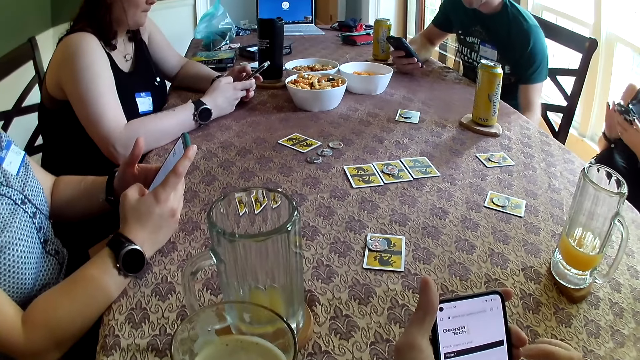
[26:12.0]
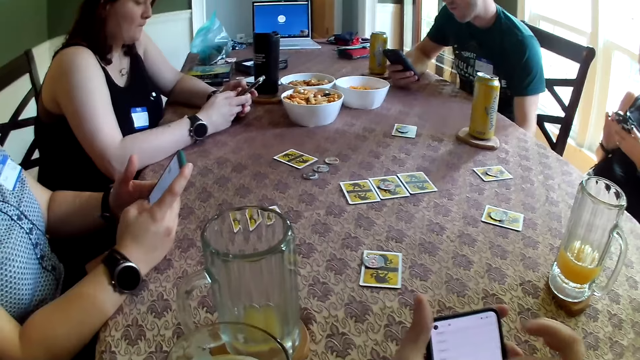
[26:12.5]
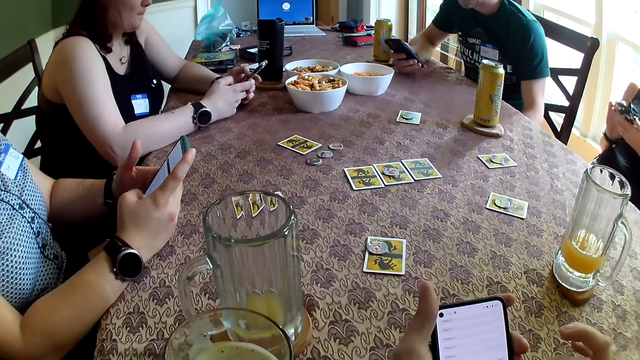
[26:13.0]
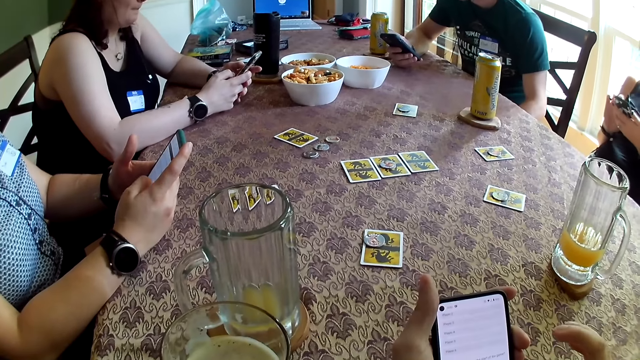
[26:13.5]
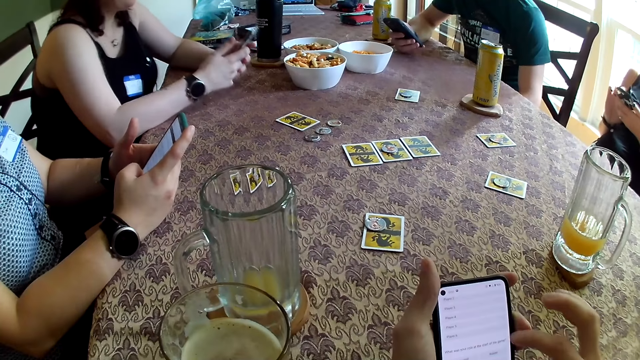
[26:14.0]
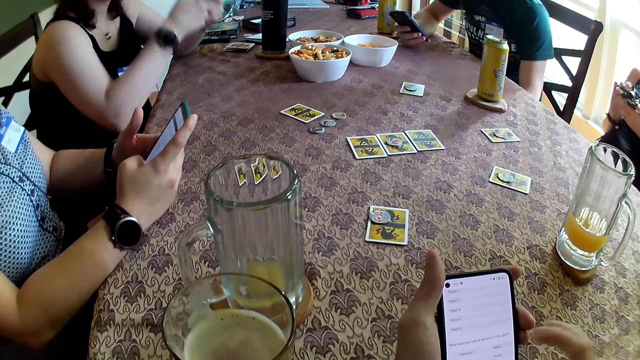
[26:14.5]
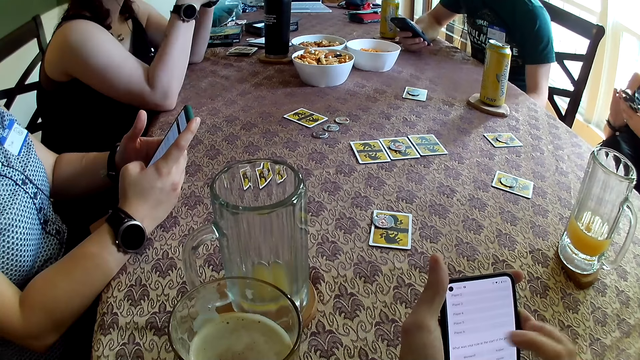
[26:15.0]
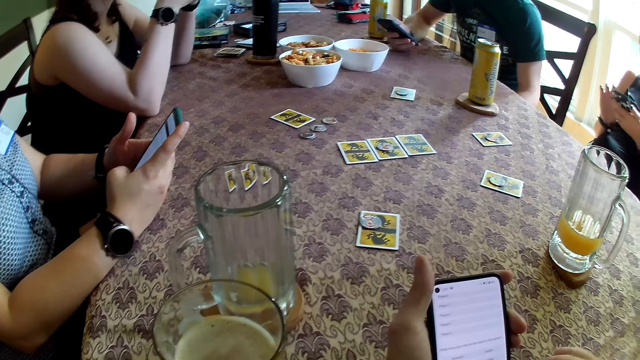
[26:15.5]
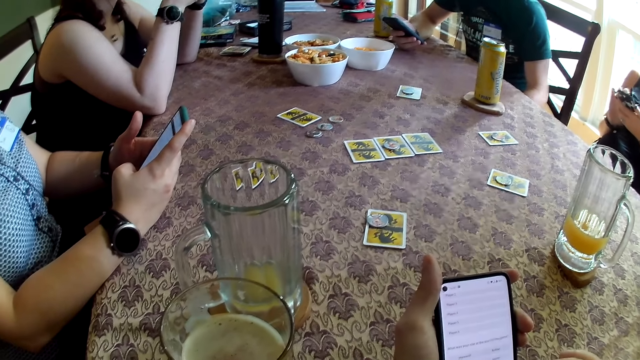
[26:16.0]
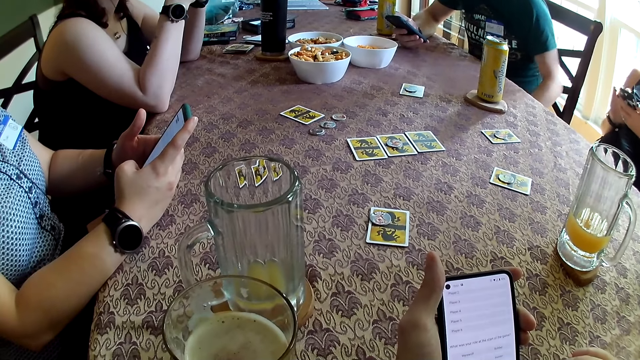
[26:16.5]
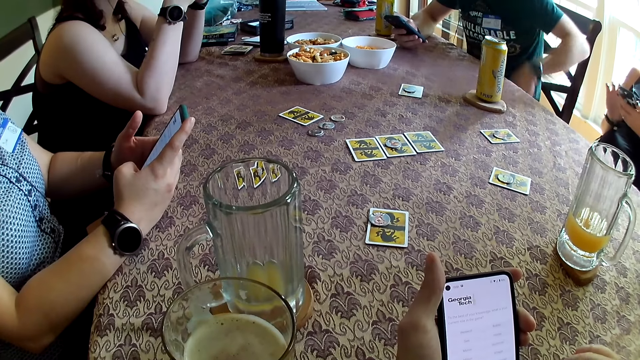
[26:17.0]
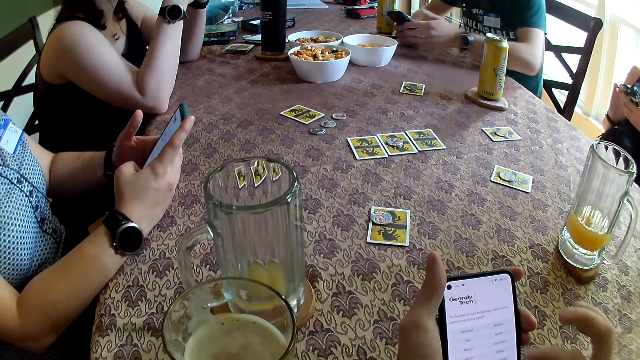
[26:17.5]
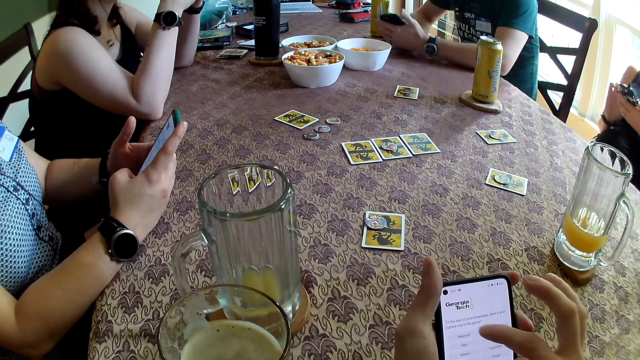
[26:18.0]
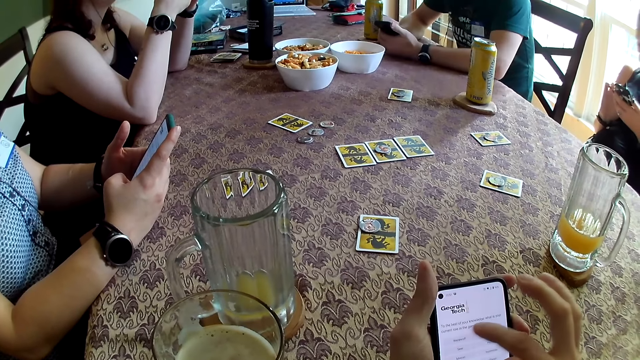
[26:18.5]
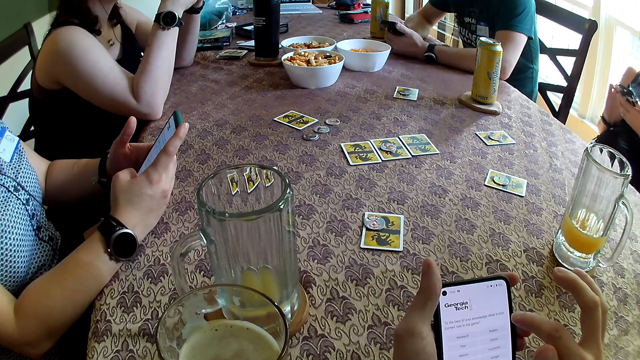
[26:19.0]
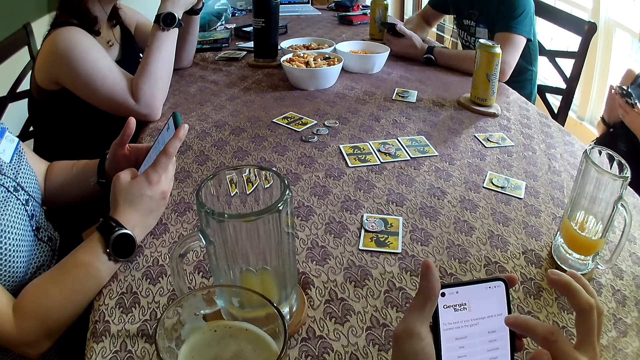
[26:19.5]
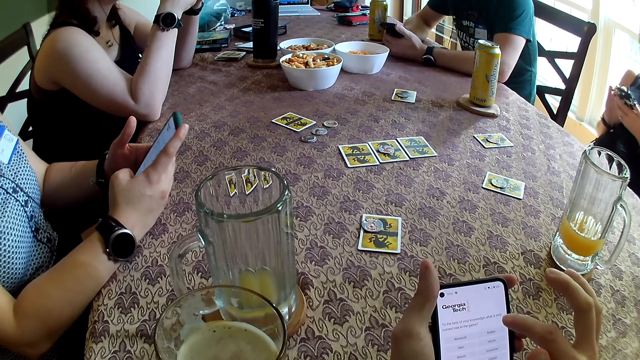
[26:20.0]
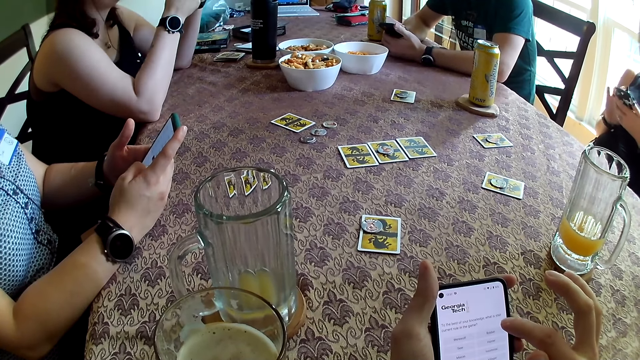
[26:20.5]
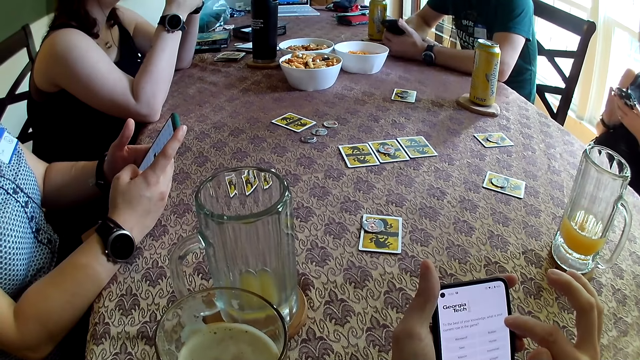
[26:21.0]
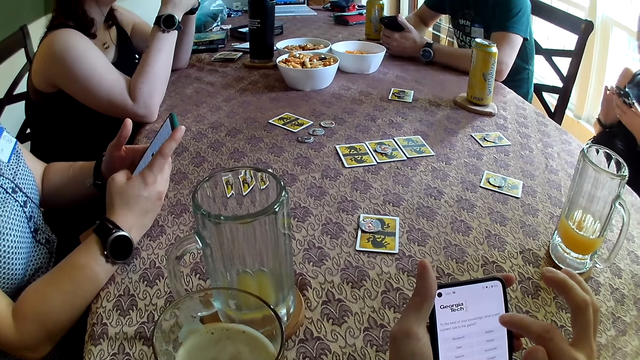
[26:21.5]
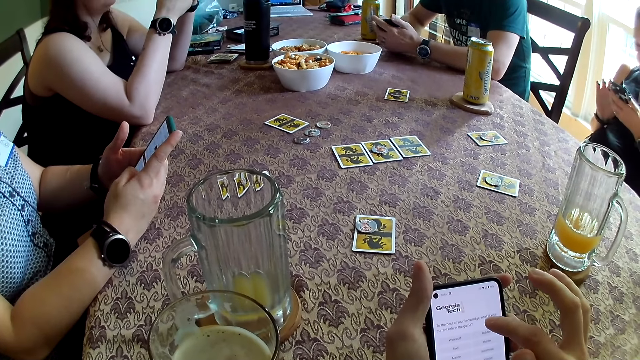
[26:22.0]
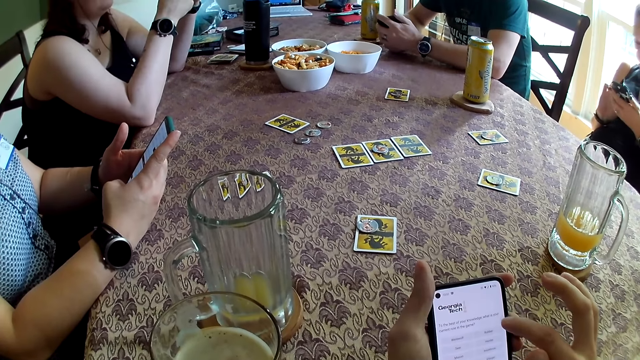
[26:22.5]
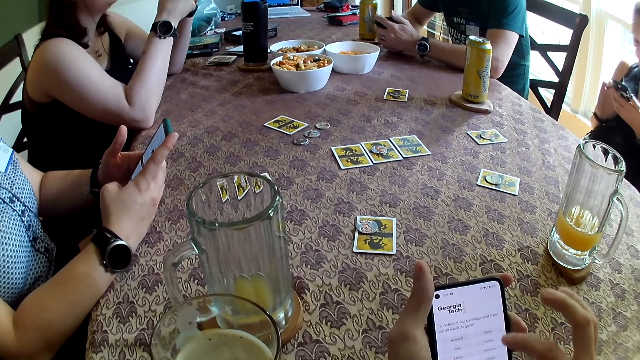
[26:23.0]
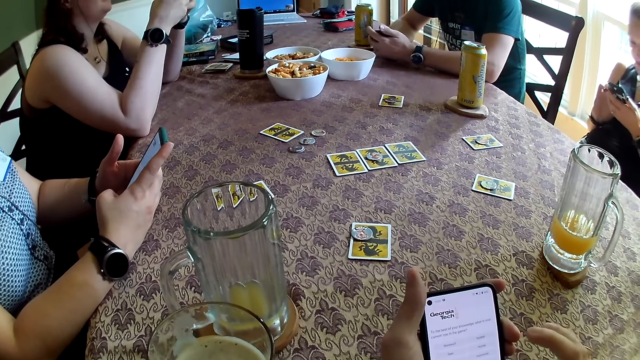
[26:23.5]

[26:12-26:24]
The man holds the phone with both hands.

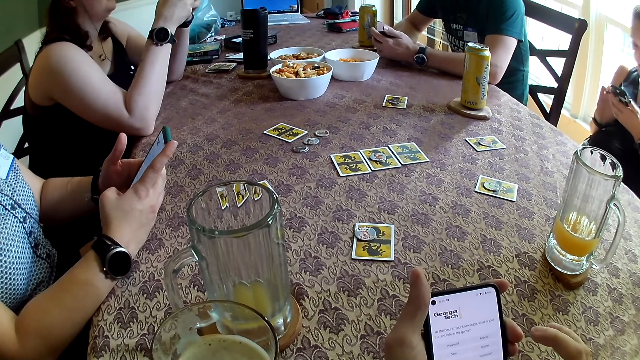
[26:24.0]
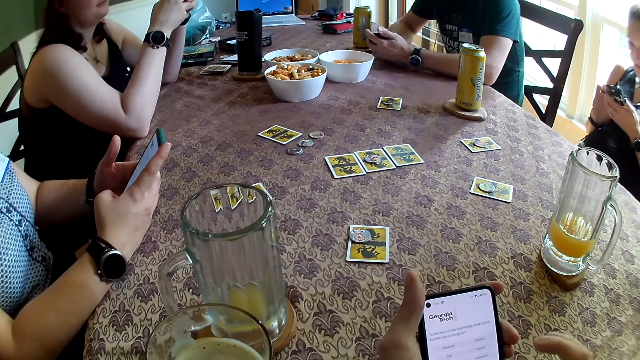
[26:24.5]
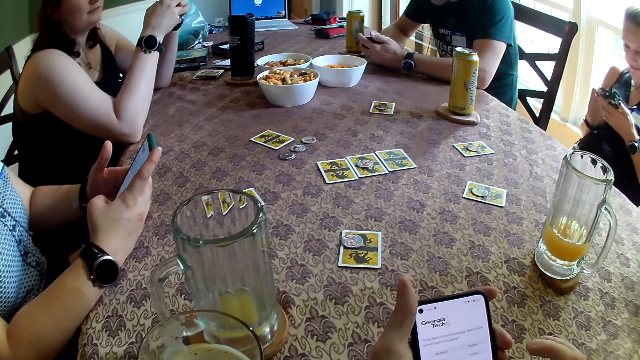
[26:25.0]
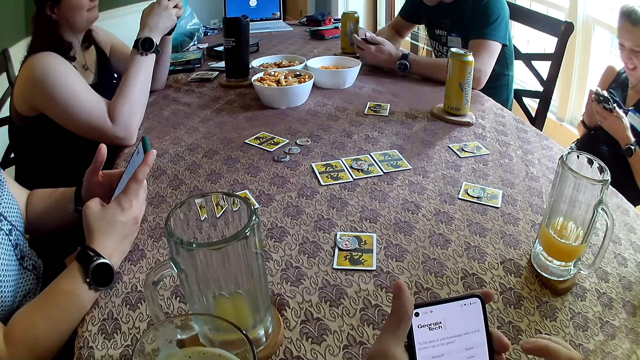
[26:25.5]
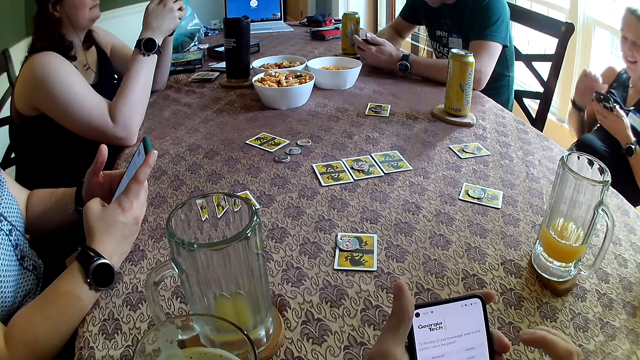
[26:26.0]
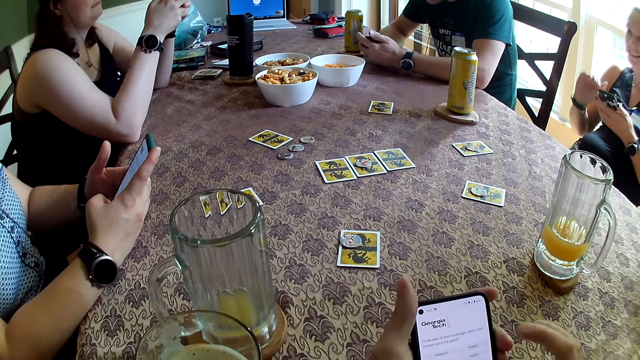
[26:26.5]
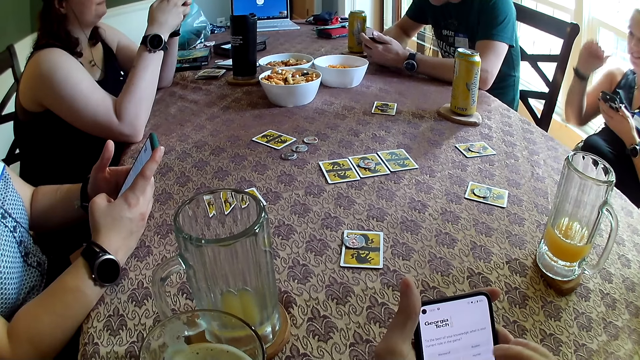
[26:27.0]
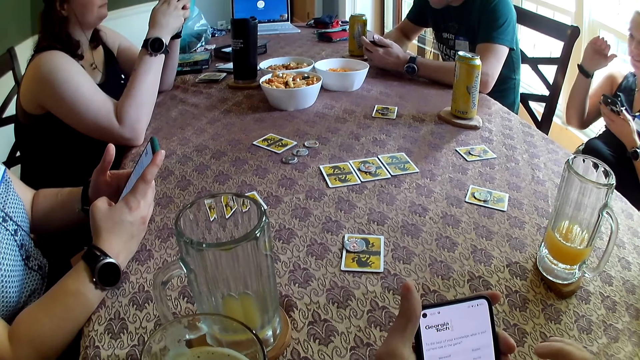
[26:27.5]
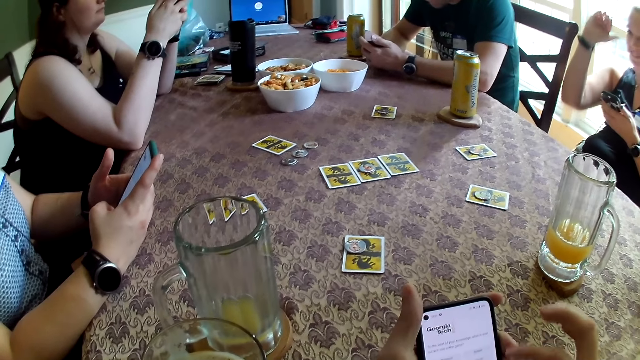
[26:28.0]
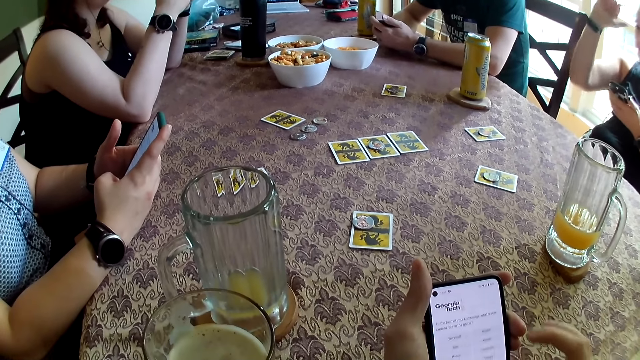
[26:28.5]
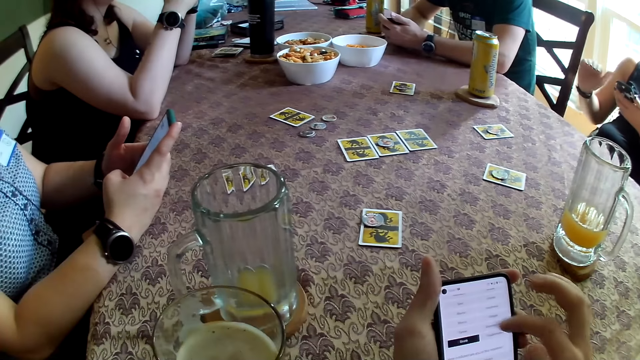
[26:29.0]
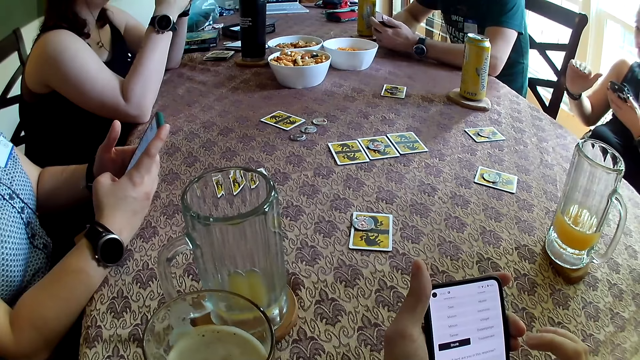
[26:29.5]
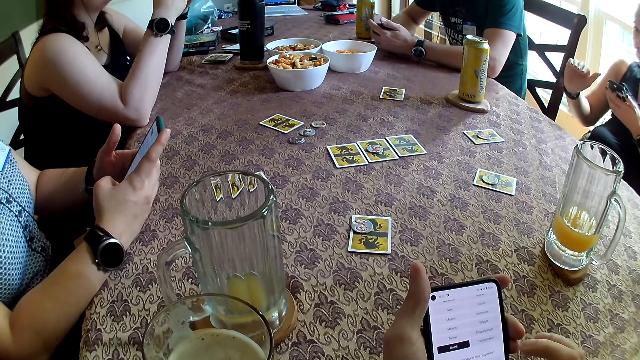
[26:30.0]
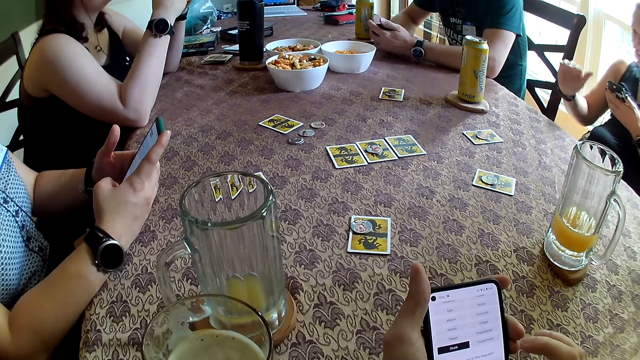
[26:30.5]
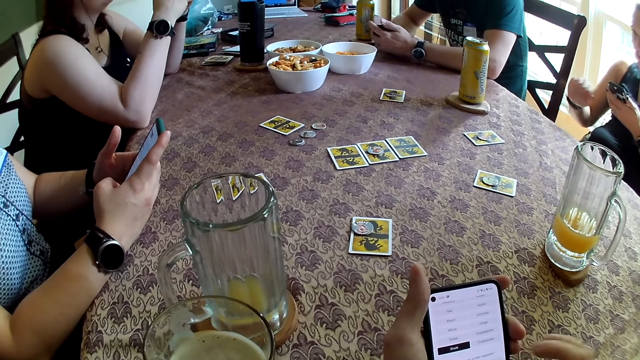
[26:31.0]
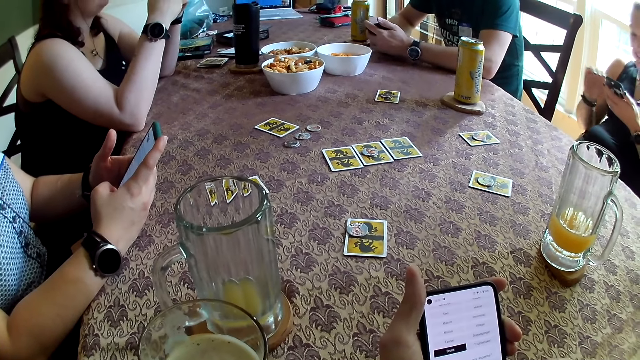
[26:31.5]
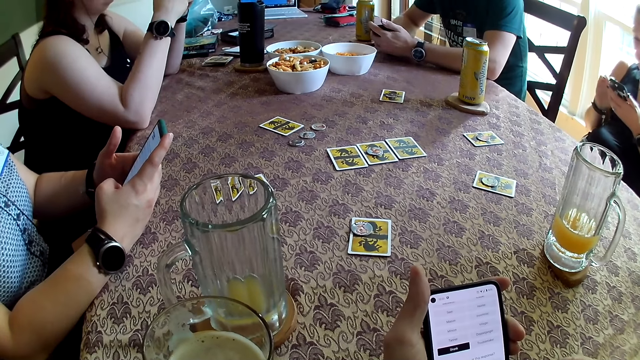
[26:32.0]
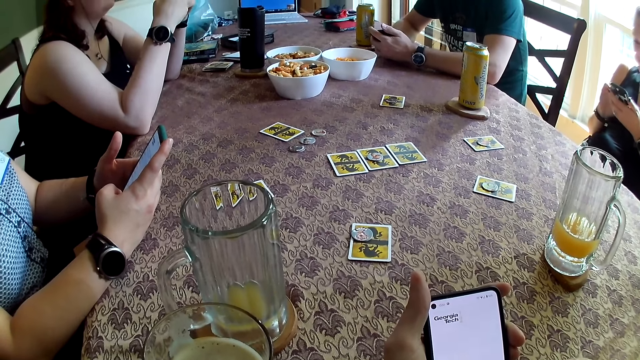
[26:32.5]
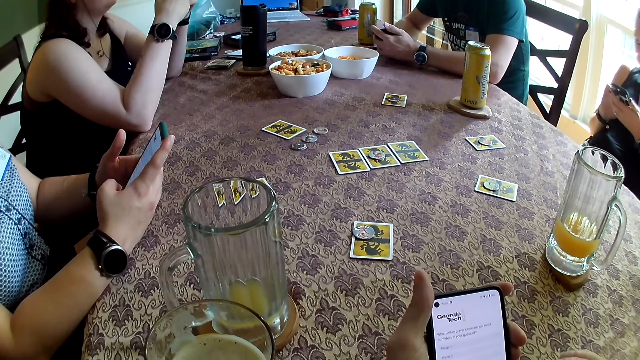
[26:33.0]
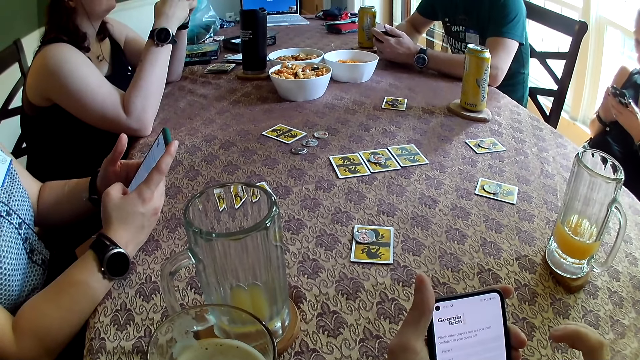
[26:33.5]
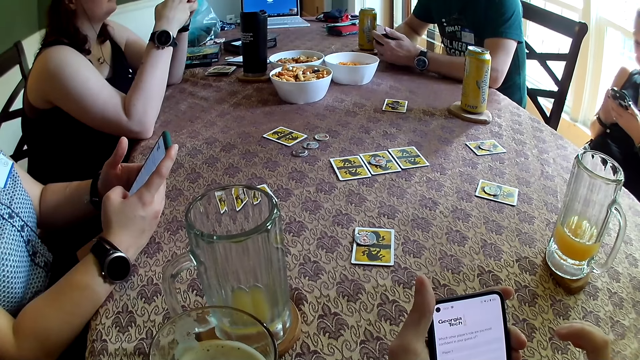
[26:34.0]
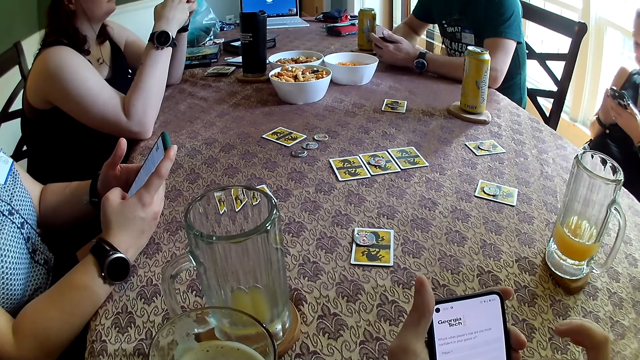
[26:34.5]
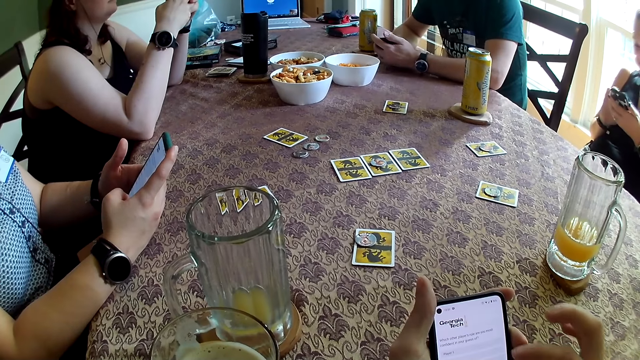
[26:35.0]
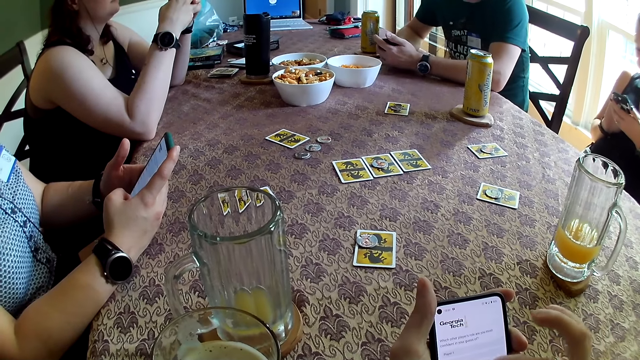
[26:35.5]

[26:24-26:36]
The camera wearer and the others are looking at their phones. The woman operates a phone in her left hand with her right hand.
